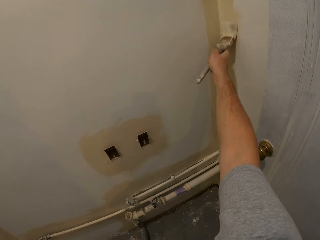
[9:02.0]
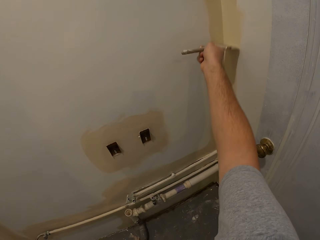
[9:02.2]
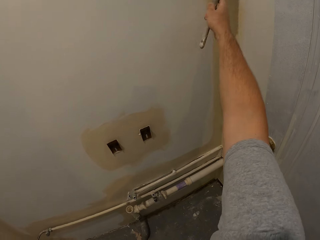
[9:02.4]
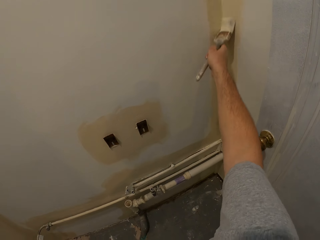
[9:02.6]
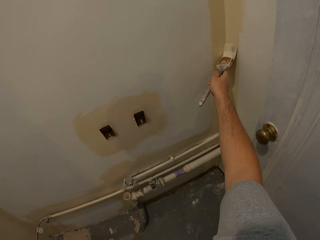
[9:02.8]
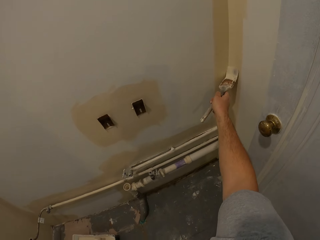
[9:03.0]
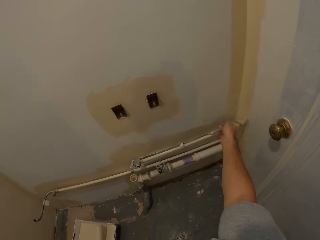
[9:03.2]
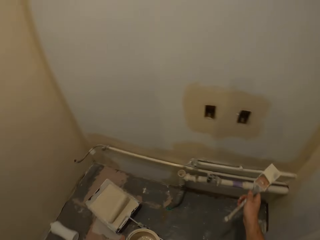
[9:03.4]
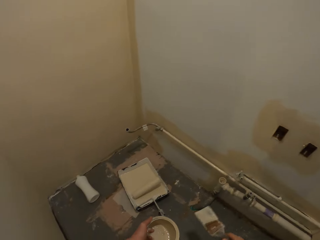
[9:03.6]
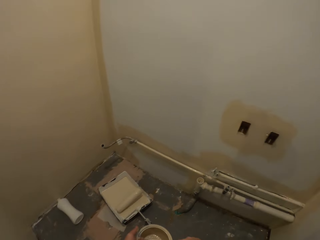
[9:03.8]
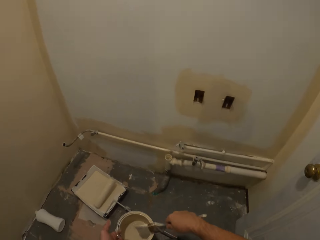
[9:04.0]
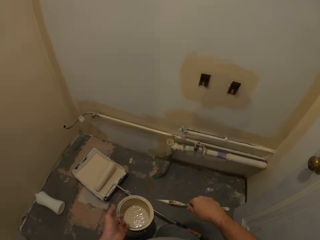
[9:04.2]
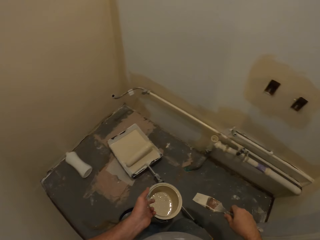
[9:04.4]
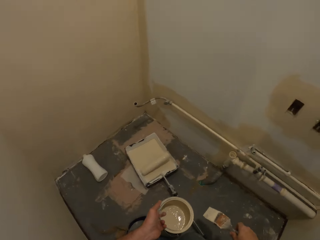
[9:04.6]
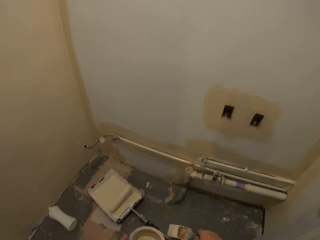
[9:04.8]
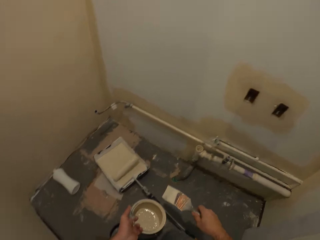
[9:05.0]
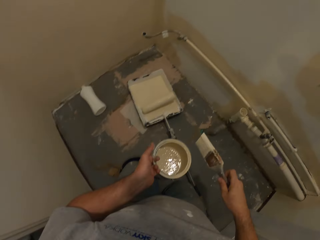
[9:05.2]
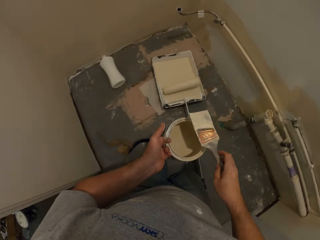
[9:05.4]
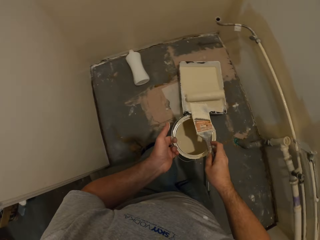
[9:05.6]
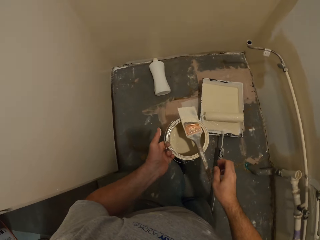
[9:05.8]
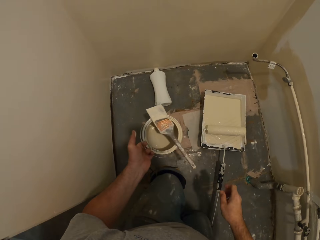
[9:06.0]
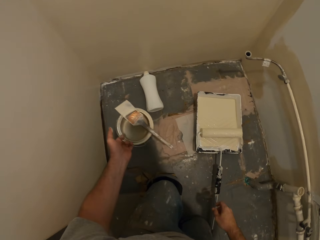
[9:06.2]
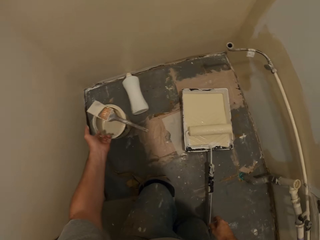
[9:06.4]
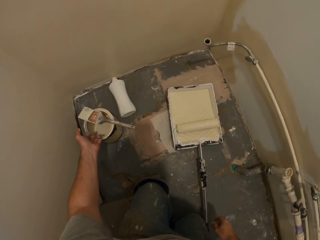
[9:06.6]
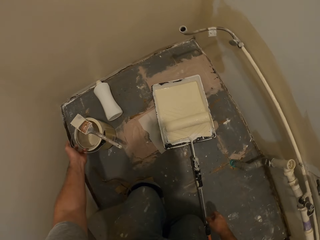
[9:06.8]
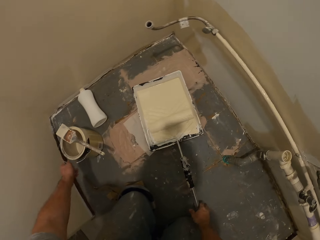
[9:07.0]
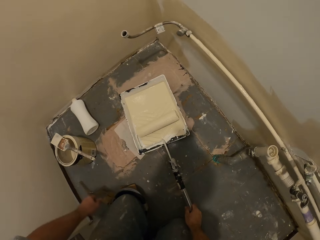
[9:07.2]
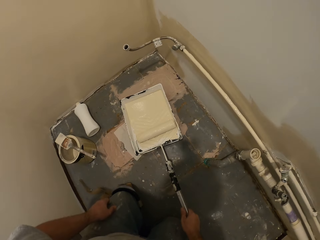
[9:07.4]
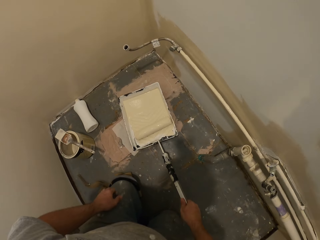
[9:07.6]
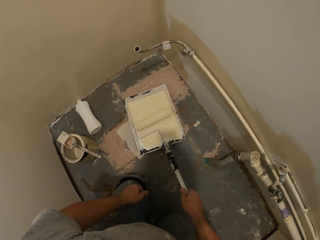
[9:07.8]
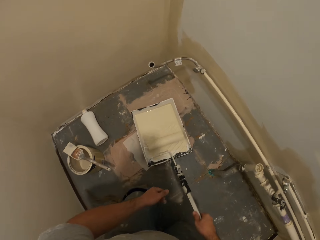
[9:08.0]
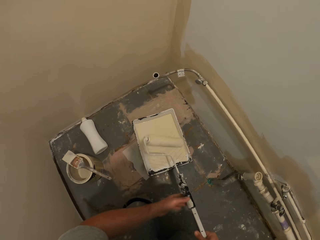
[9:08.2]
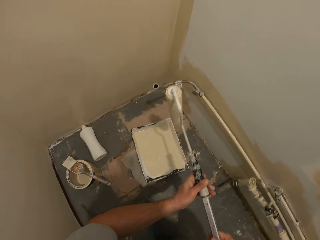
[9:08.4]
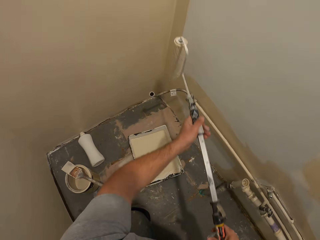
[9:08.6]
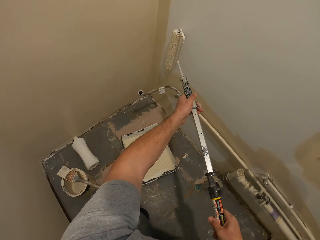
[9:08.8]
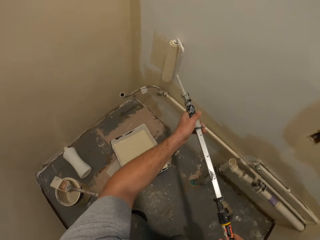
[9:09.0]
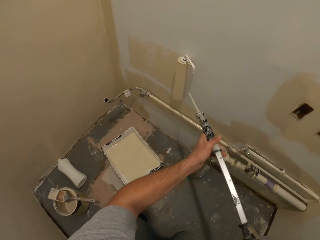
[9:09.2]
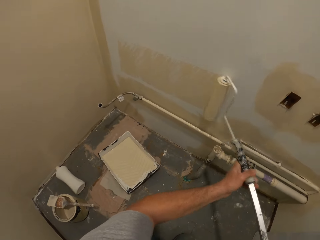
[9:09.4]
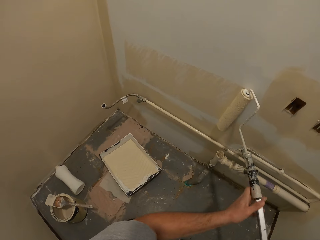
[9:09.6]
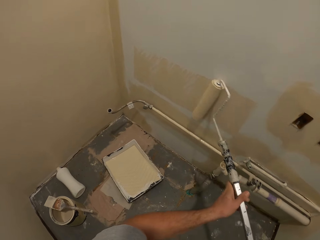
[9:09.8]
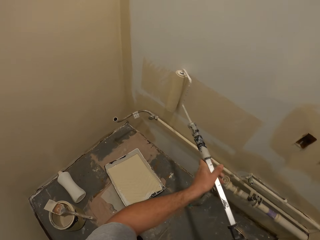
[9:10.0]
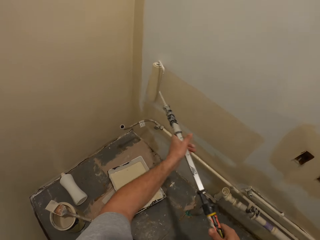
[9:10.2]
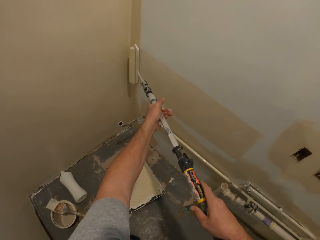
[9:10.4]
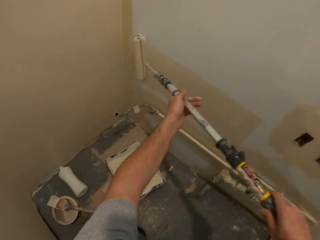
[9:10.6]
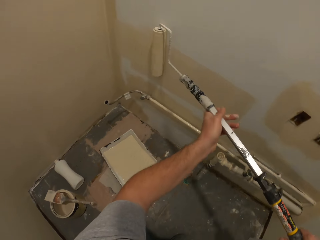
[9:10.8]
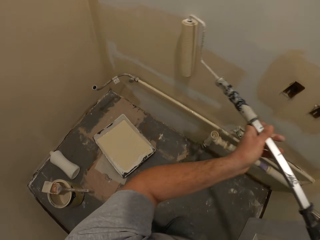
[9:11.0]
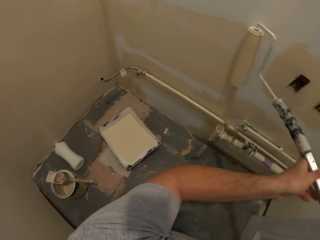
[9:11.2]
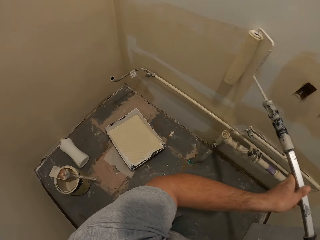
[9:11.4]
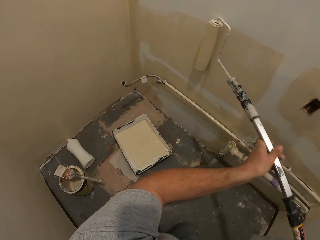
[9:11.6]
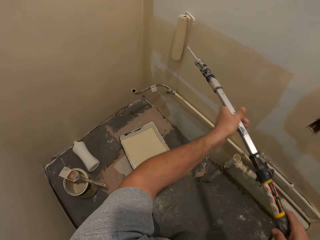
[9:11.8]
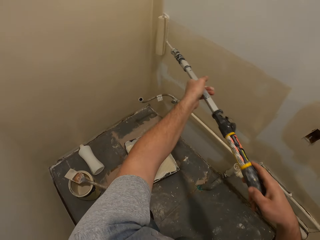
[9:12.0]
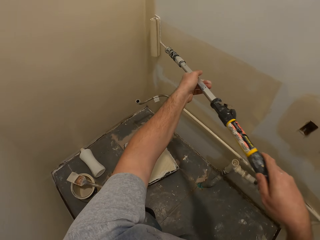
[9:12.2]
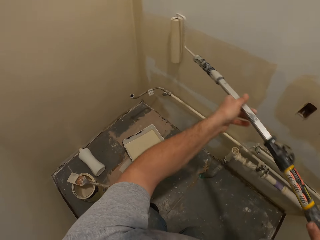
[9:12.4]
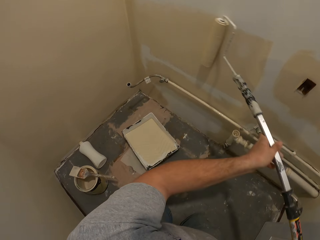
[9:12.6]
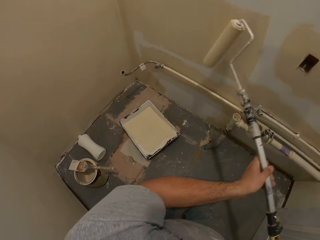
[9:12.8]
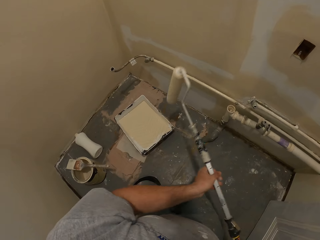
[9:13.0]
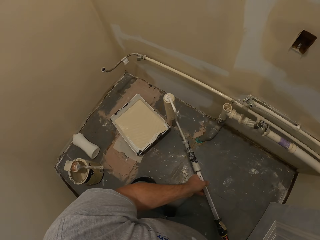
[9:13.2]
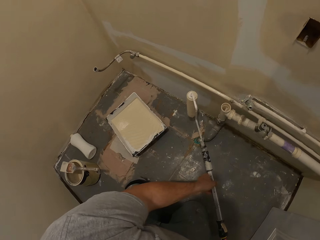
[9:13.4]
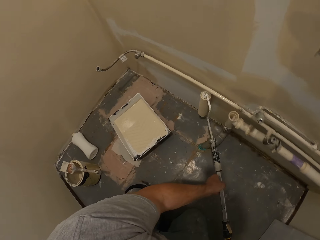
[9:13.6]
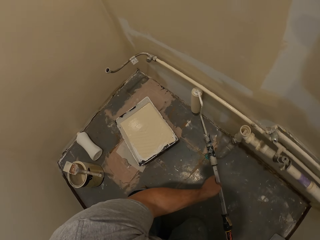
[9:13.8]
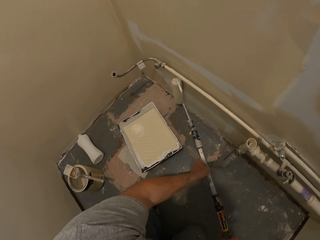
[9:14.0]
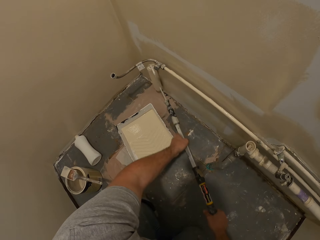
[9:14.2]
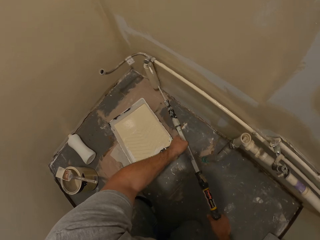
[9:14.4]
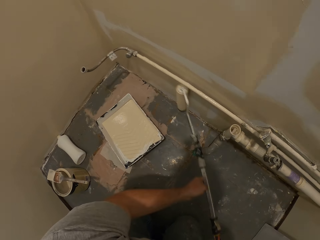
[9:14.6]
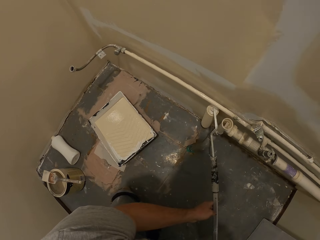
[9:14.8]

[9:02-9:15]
The camera wearer dips the paint brush in the paint tin or paint container. He puts the paint brush on the paint tin. He puts the paint brush and the paint tin down on the floor. He takes the paint roller from the paint container on the floor. He holds the paint roller with his hand. He rubs the paint roller on the paint tray. He paints the wall with the paint roller.

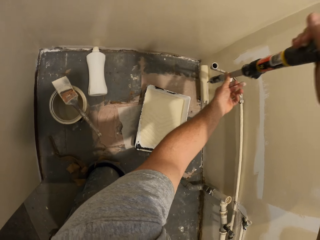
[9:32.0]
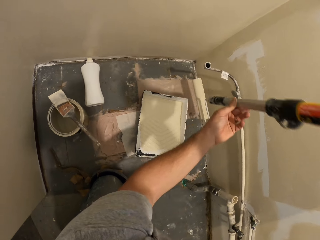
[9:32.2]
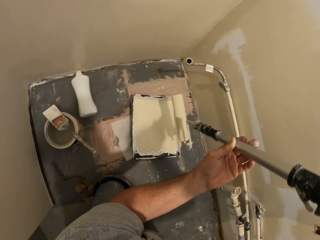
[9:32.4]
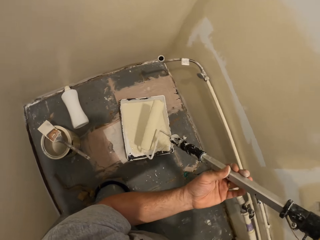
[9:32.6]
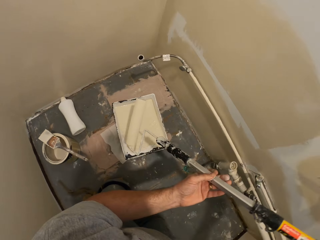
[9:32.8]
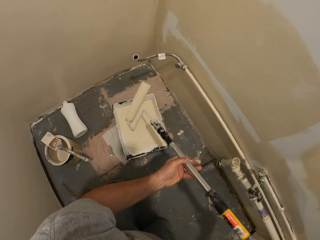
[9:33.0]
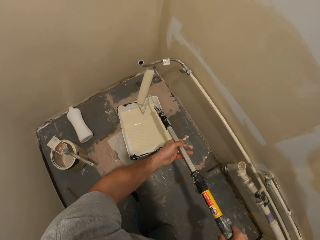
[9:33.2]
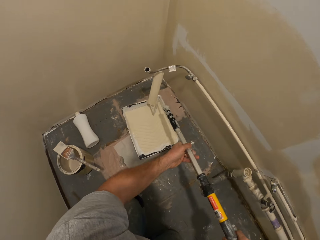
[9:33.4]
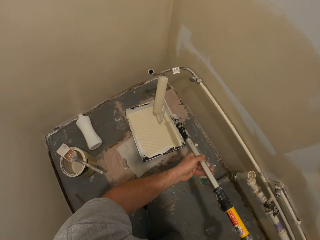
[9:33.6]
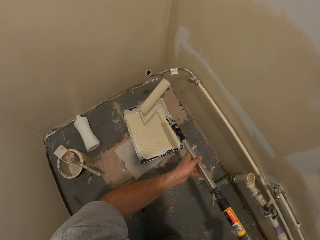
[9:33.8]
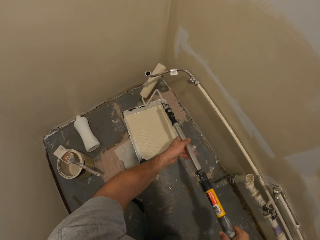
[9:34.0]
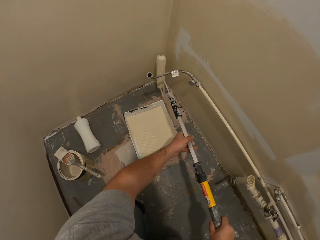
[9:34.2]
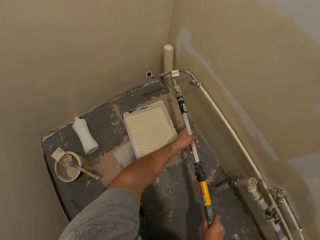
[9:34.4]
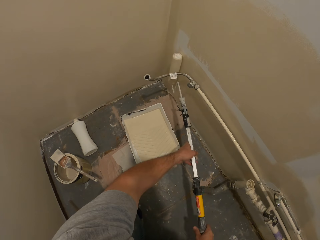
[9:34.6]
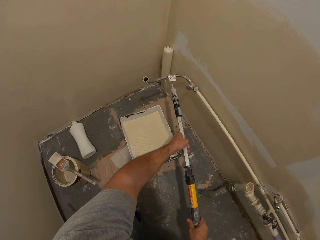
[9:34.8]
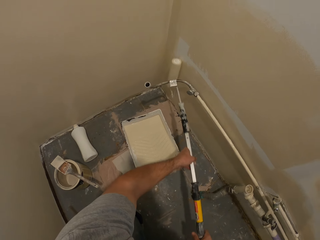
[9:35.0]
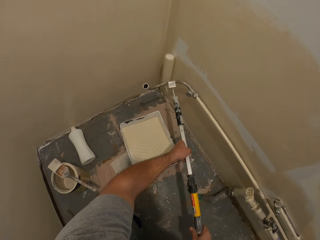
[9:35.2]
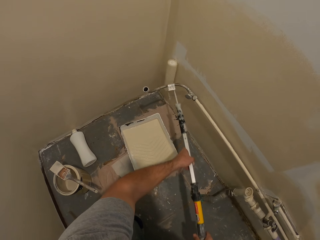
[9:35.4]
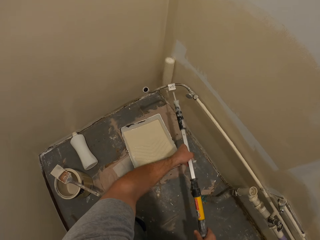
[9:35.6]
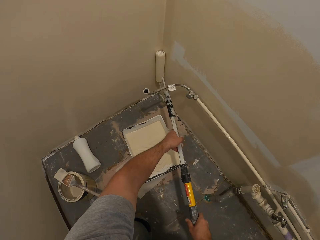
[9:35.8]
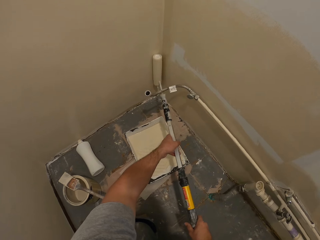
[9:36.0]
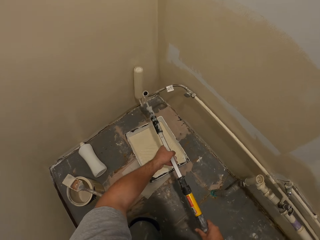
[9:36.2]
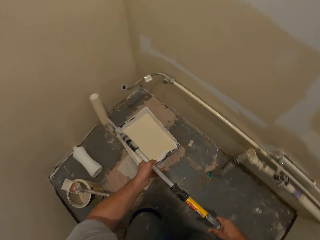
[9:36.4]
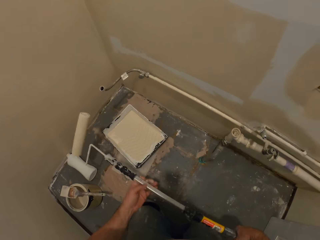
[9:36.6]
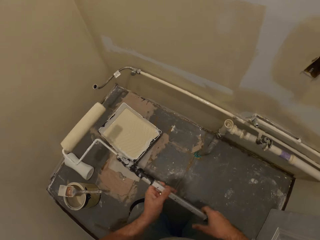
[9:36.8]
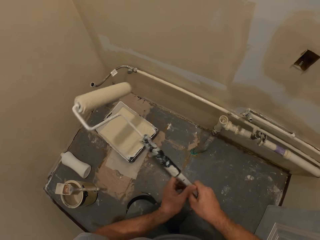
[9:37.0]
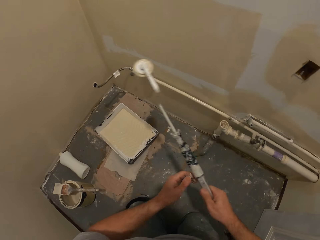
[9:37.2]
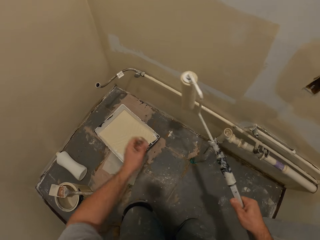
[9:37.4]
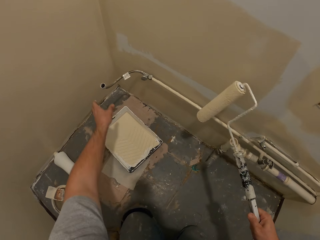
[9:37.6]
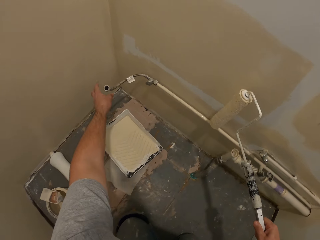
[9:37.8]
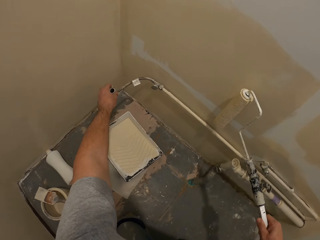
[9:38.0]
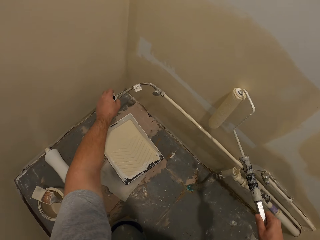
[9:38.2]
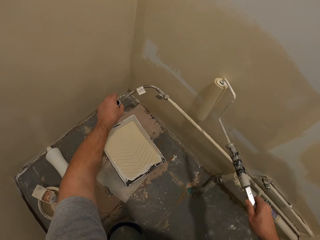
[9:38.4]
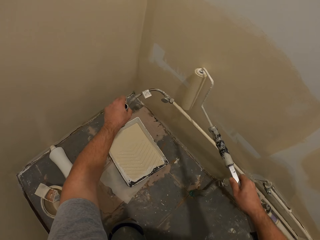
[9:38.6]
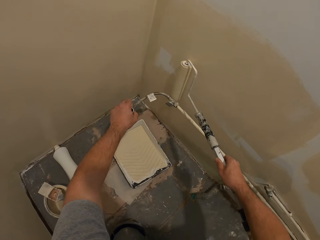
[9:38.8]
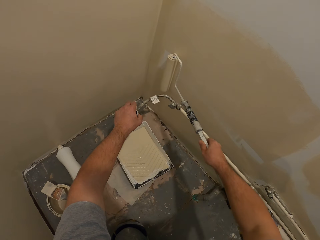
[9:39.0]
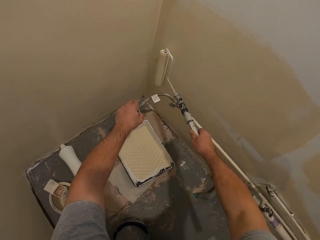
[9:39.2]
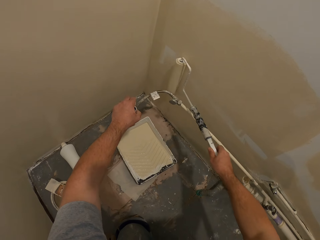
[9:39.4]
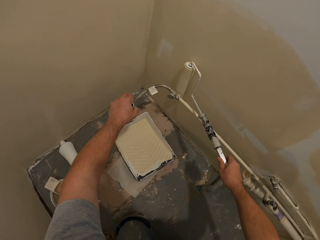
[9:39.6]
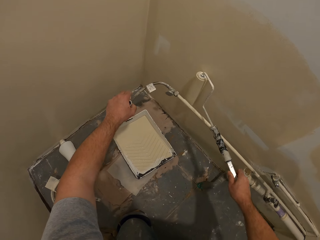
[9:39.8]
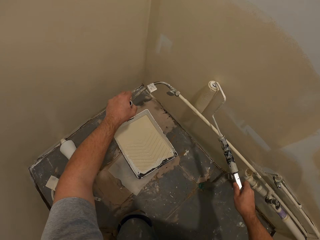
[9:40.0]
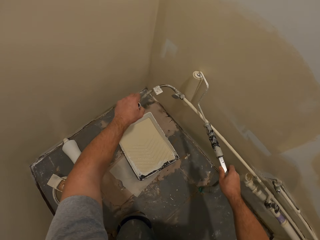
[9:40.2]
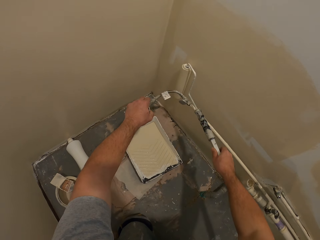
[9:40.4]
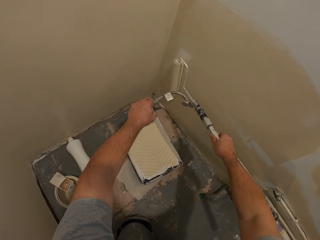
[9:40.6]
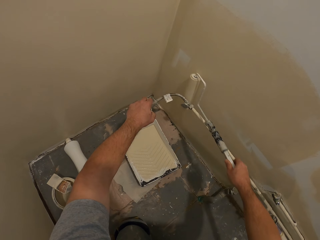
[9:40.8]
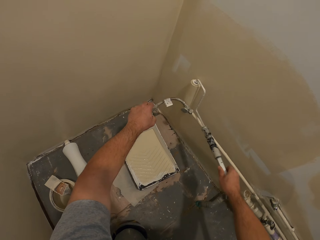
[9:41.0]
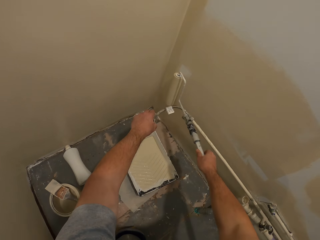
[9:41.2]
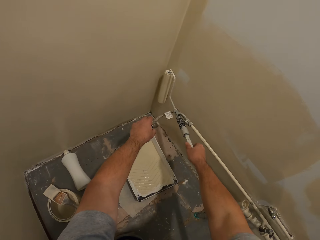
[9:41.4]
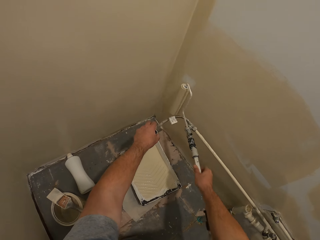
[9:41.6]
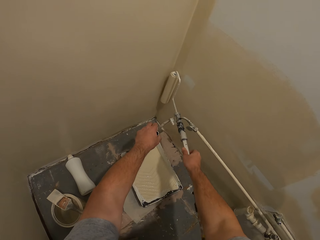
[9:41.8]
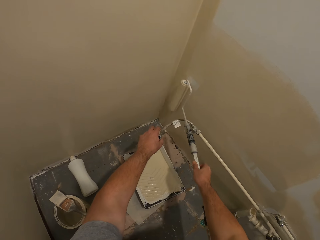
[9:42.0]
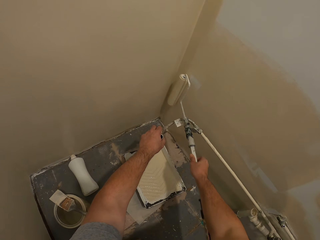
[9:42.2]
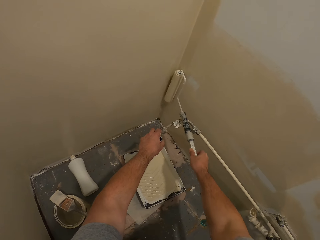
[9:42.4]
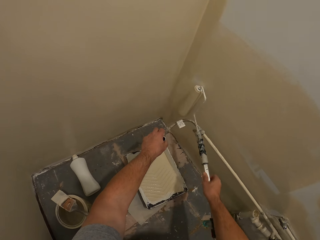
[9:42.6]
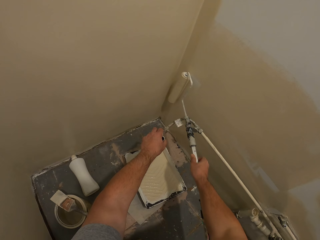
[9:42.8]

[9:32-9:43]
The camera wearer moves the paint with the roller. They paint the wall with the paint roller. They adjust a pipe on the wall. They hold a wire. They paint a part of the wall with the paint roller.
